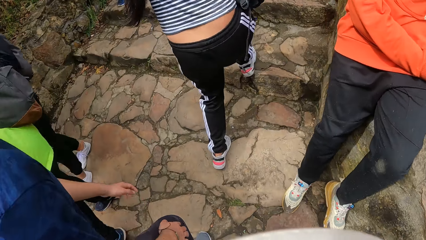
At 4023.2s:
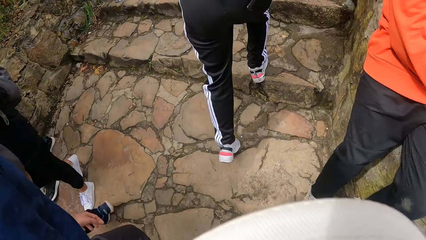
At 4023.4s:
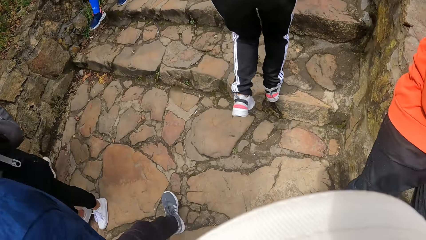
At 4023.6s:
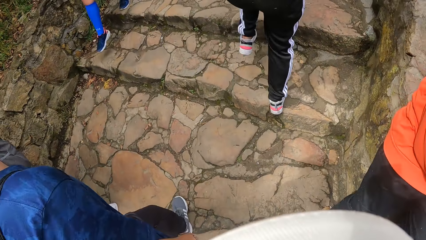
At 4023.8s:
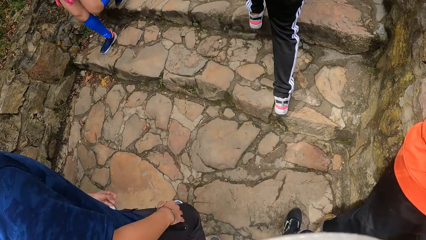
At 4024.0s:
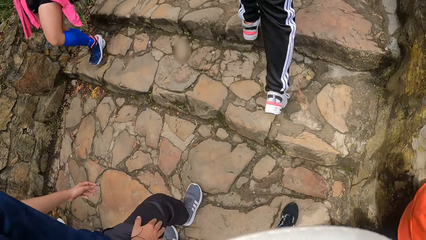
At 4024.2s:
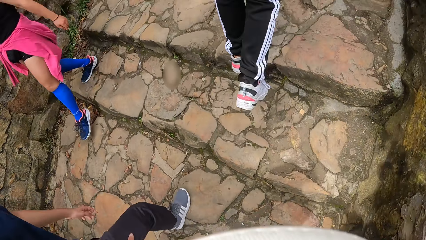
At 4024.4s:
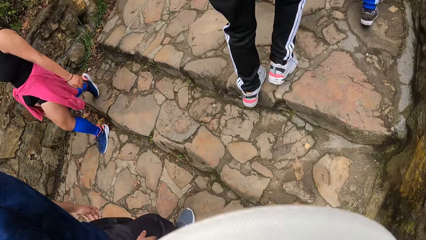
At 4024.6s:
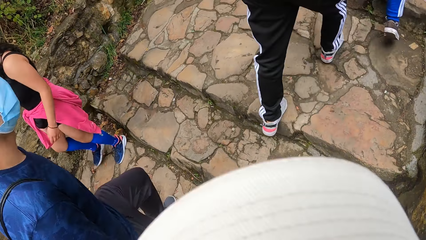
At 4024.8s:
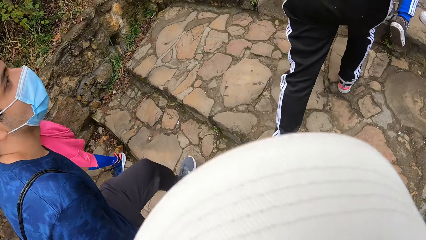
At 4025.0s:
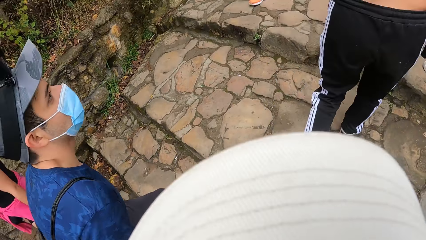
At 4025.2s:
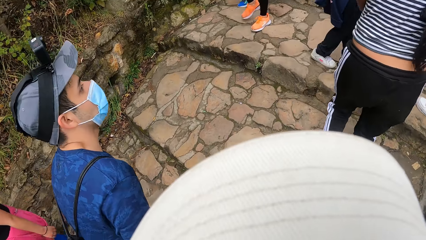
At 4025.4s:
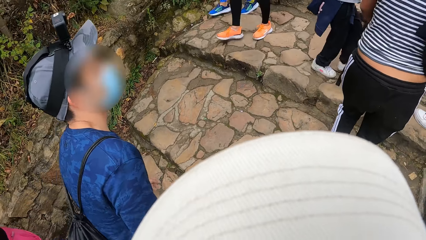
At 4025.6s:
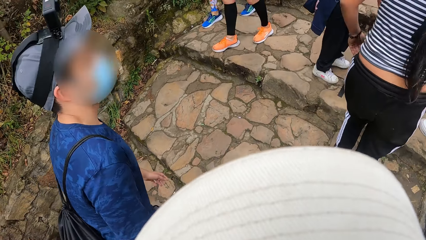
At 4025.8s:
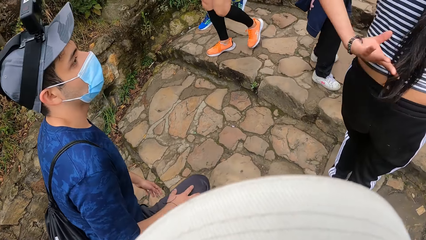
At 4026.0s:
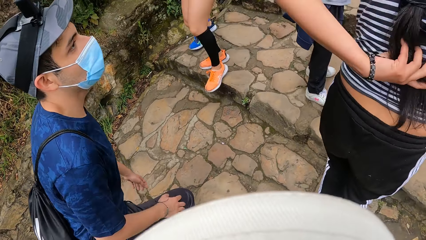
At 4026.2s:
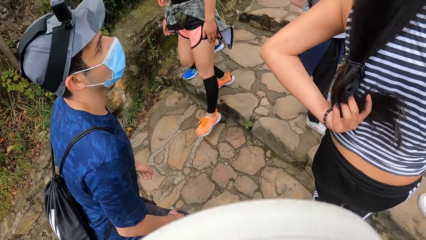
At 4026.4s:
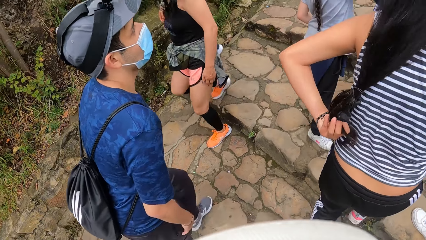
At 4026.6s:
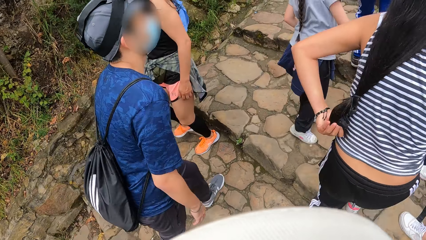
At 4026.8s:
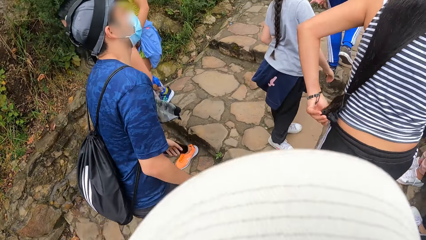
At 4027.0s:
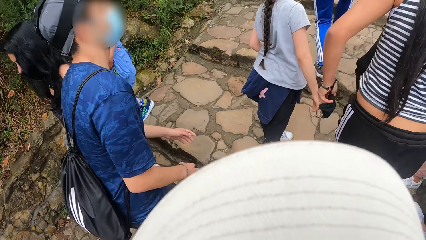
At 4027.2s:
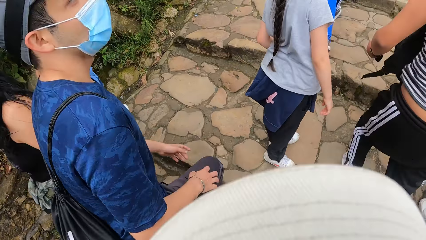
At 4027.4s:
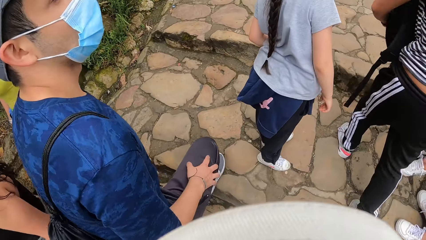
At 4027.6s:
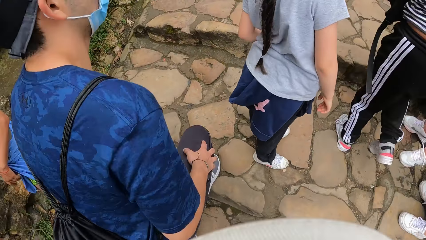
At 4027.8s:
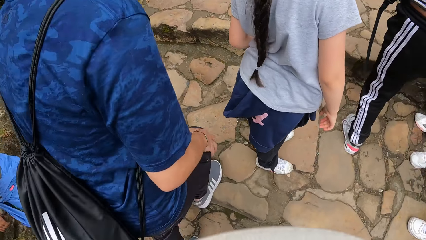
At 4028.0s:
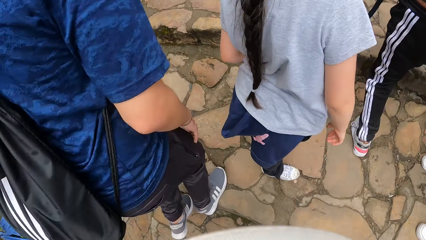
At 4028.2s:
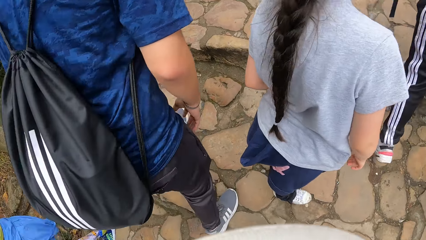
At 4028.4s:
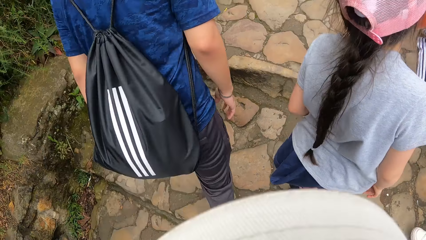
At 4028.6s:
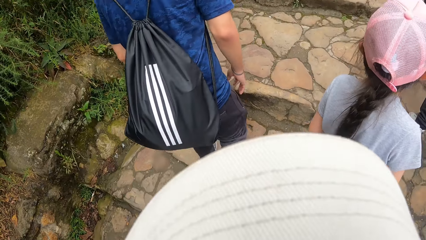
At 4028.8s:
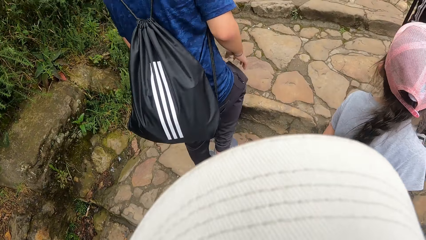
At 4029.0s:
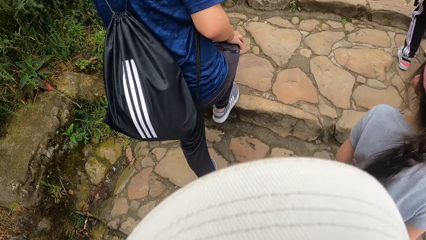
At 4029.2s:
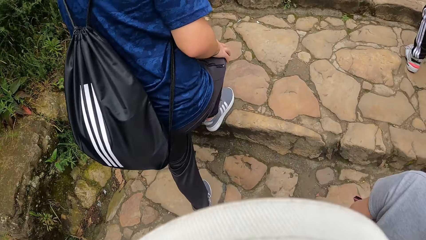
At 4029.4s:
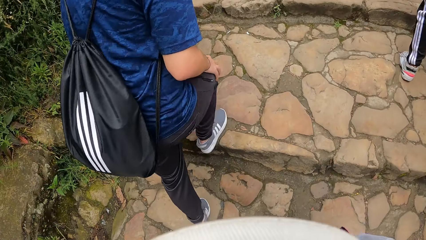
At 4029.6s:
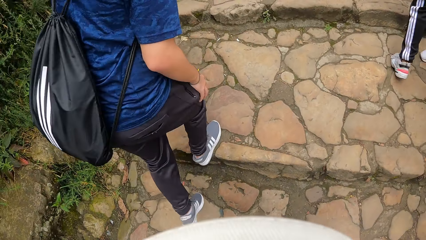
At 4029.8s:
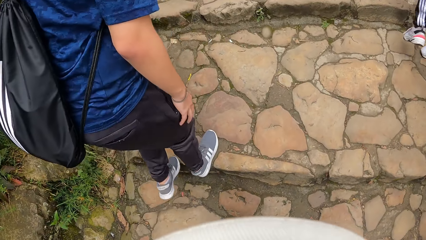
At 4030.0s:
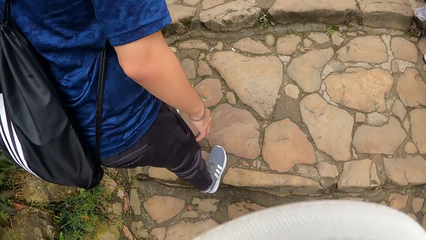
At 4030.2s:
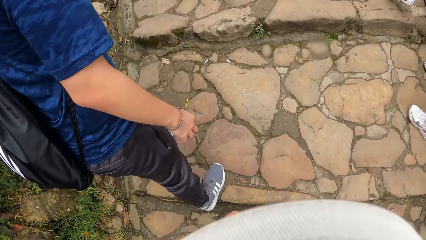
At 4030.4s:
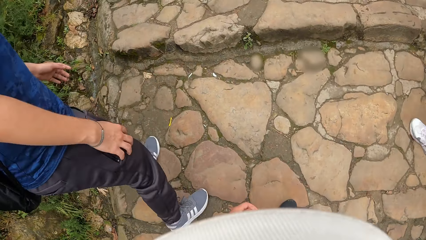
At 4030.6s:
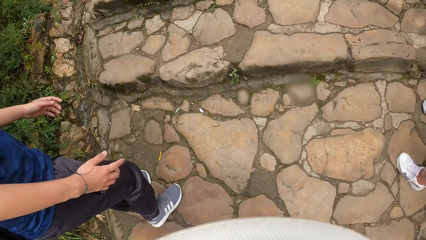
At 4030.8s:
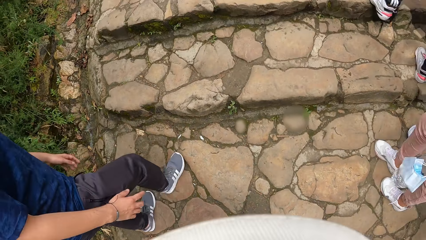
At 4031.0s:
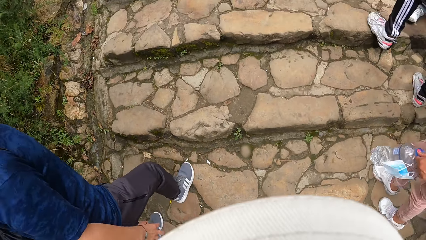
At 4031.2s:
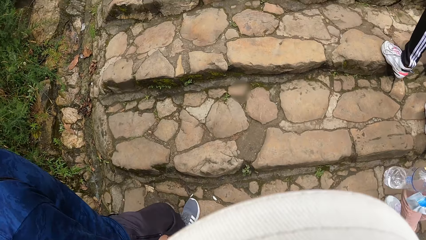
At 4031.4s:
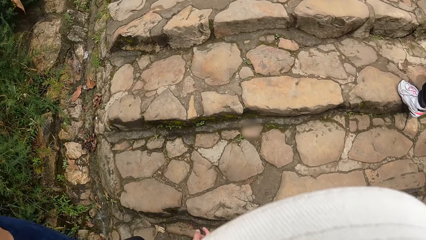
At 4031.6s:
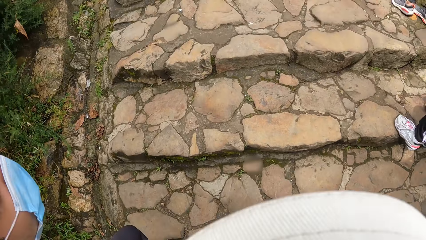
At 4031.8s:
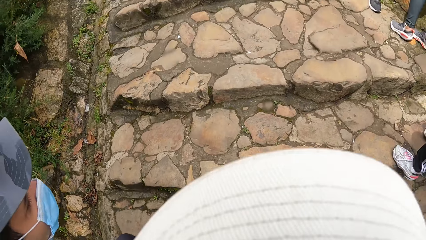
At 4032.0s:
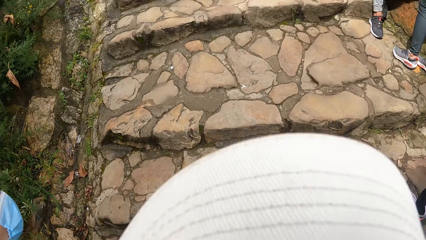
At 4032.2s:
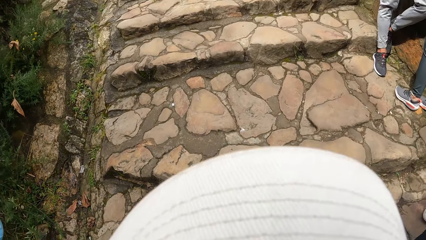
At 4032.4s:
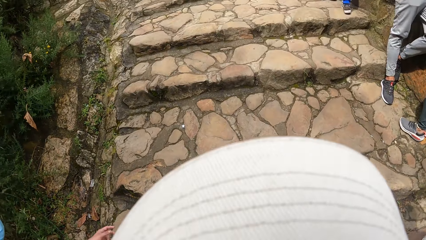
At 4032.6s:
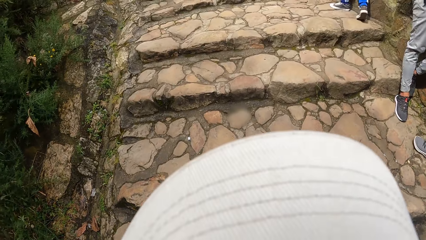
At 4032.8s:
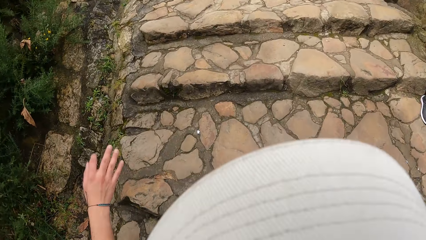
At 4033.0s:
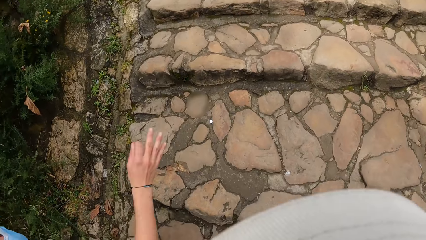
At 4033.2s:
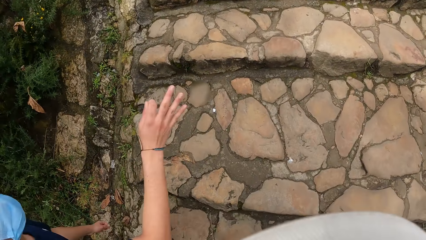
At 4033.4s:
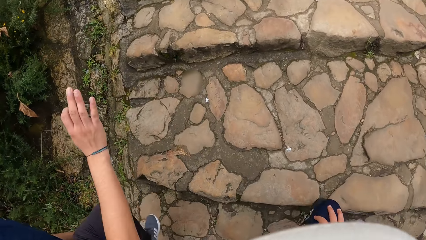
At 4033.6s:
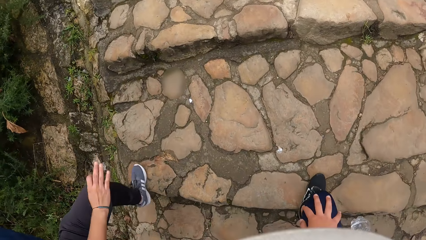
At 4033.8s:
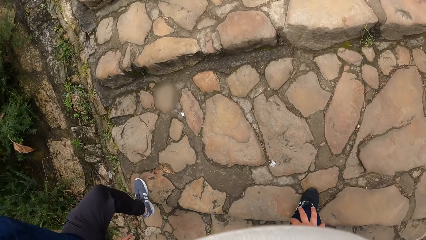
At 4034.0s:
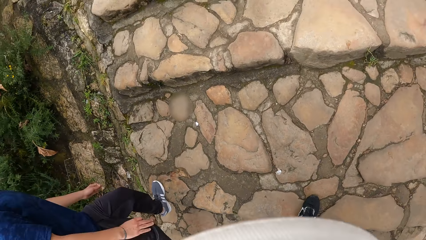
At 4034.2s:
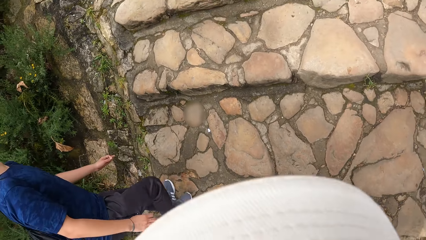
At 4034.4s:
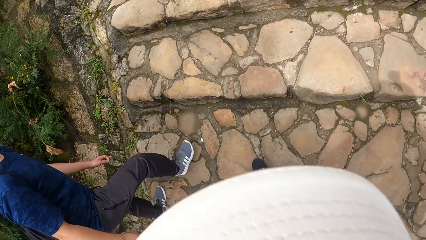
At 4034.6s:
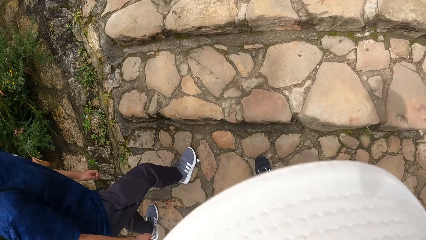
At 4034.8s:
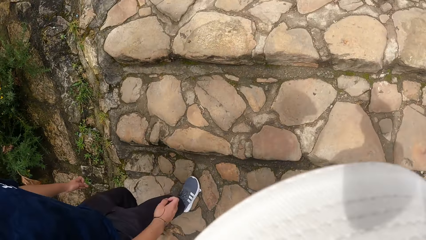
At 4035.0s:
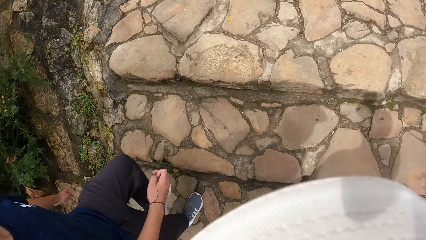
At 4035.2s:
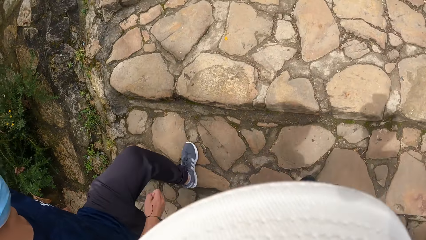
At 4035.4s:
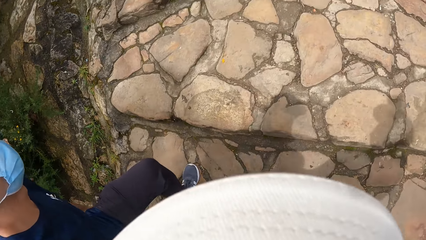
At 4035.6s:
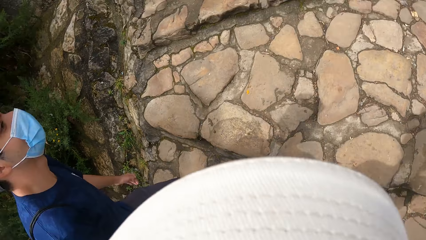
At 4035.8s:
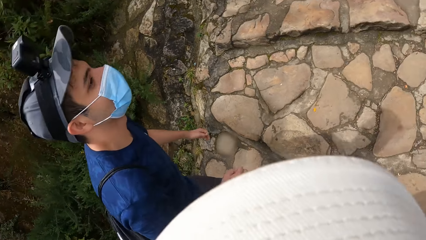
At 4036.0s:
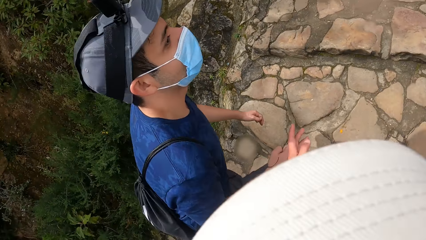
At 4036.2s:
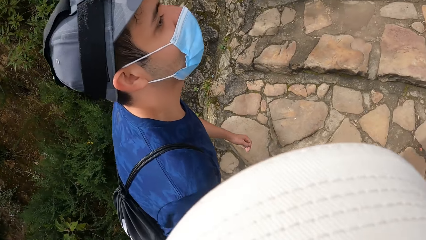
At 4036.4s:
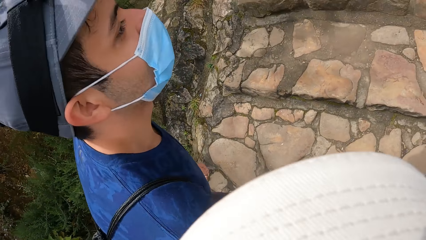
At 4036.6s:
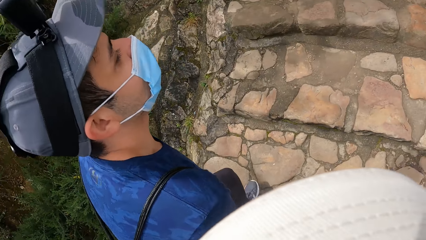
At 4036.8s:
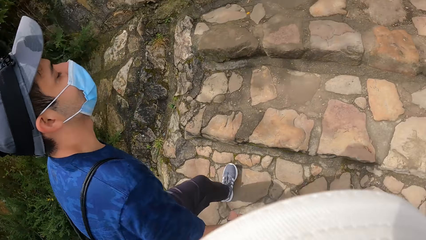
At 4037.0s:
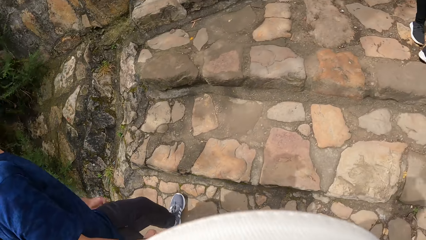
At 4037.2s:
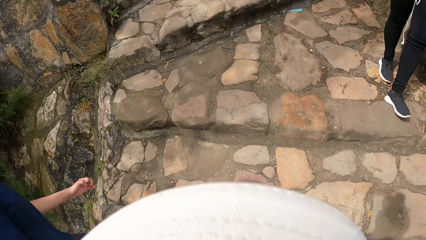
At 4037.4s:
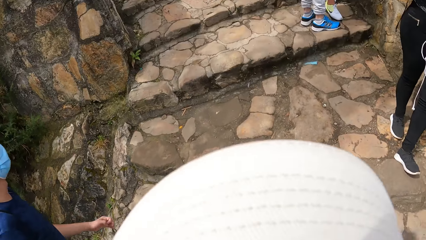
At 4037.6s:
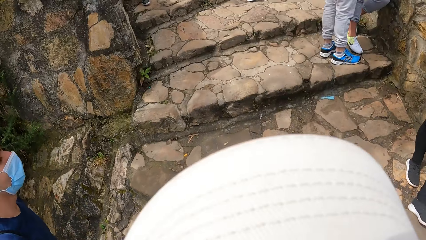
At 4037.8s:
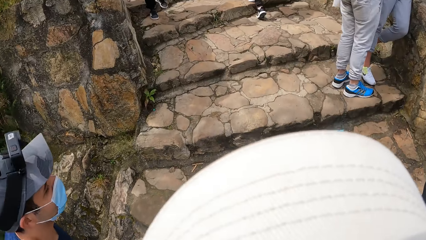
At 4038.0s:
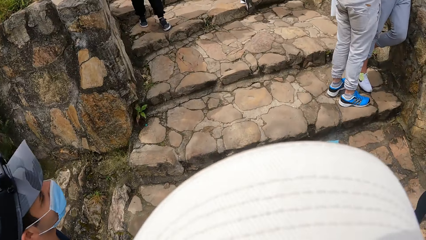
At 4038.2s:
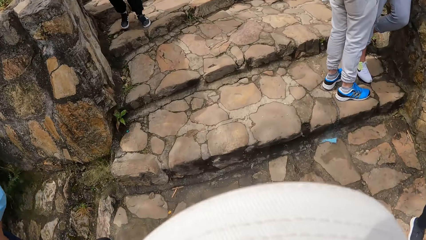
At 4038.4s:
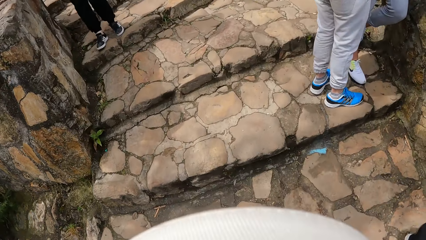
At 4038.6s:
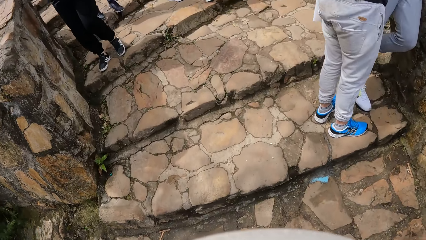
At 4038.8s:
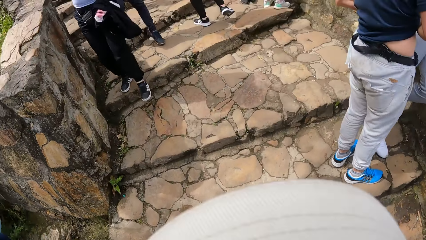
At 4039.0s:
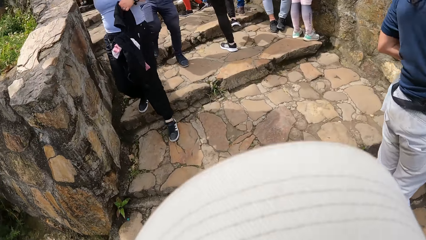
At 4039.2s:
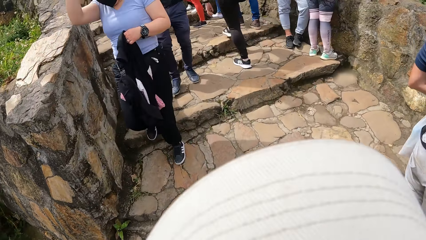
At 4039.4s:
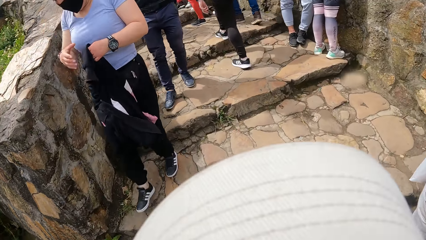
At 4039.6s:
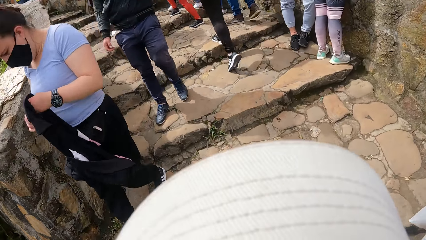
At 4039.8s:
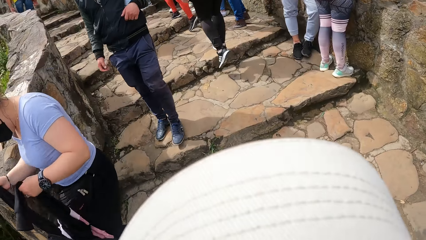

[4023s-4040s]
A man gestures out and walks up the hill.
